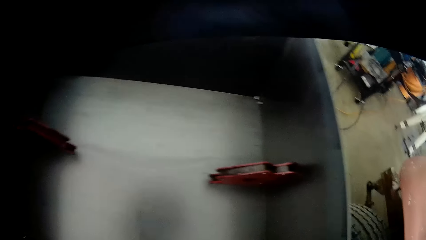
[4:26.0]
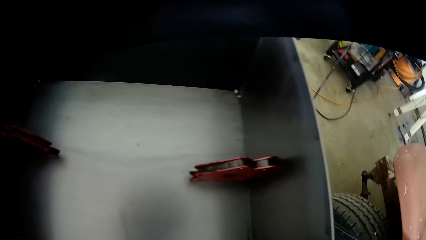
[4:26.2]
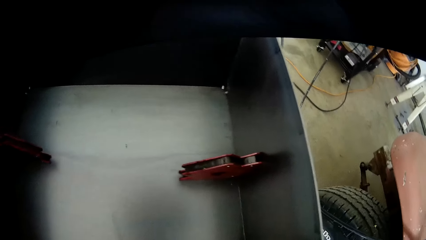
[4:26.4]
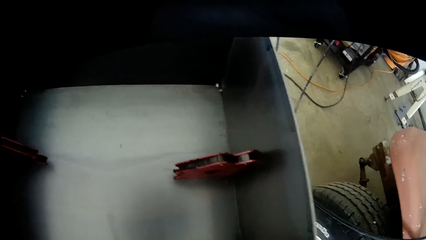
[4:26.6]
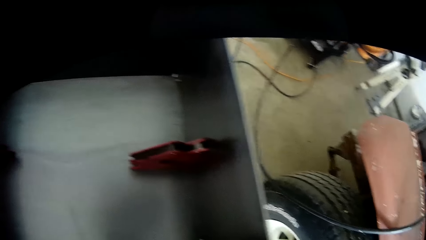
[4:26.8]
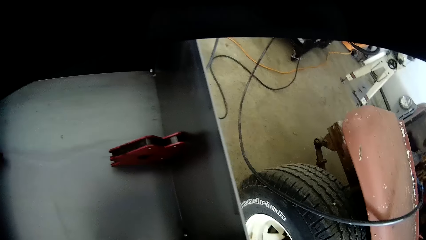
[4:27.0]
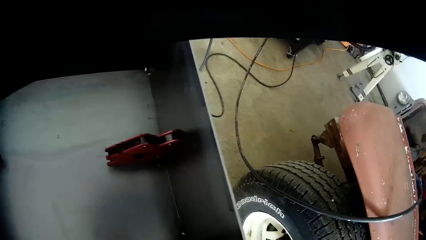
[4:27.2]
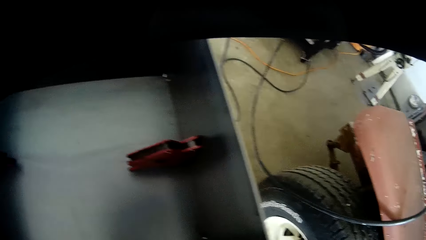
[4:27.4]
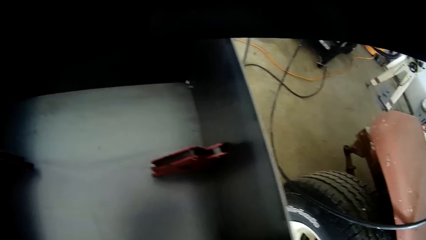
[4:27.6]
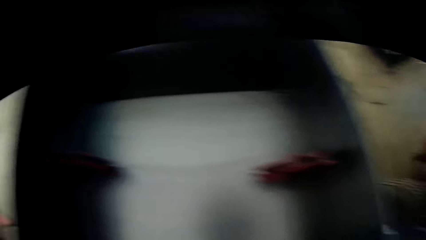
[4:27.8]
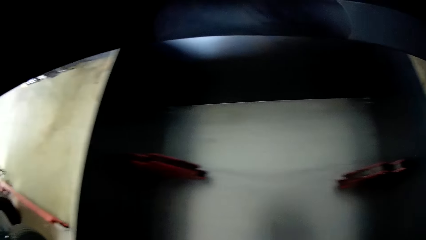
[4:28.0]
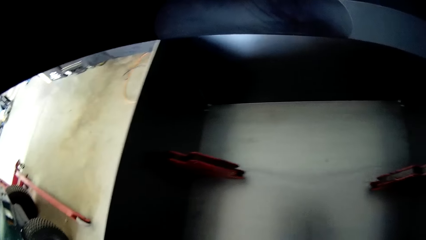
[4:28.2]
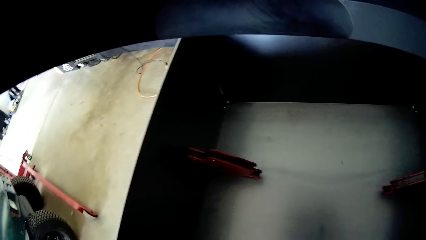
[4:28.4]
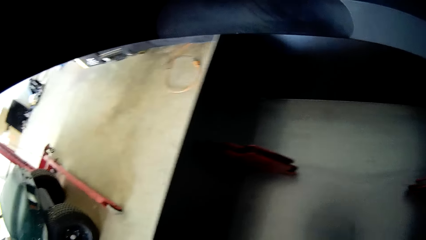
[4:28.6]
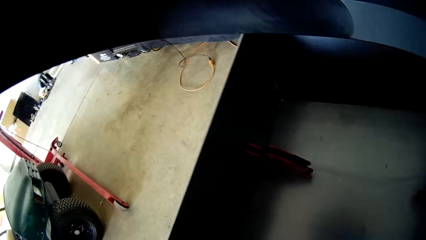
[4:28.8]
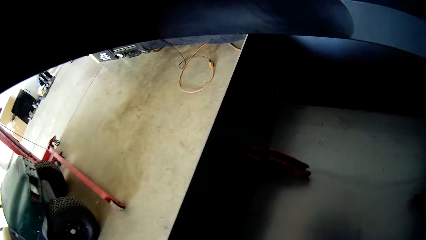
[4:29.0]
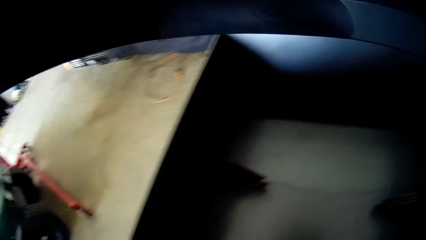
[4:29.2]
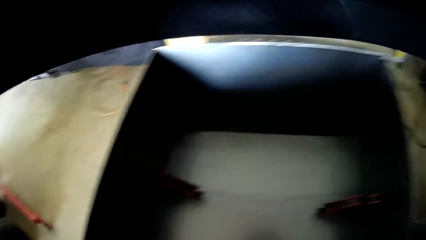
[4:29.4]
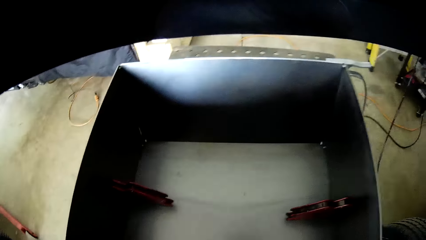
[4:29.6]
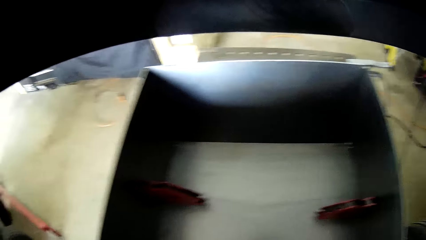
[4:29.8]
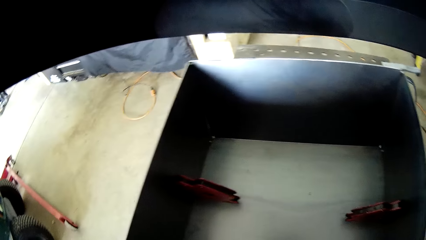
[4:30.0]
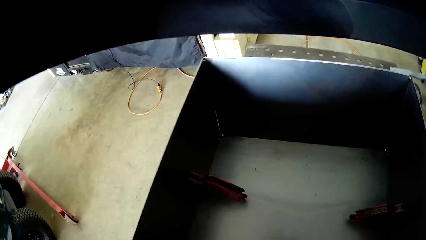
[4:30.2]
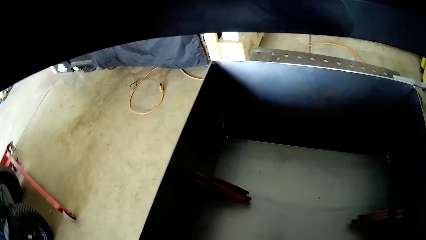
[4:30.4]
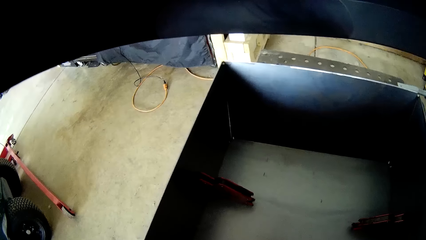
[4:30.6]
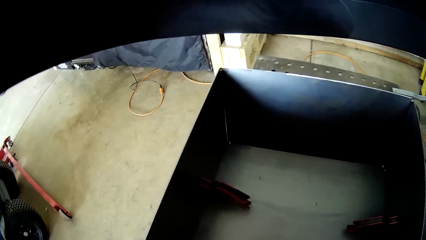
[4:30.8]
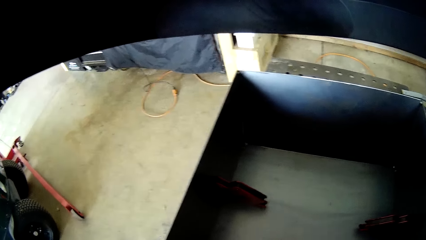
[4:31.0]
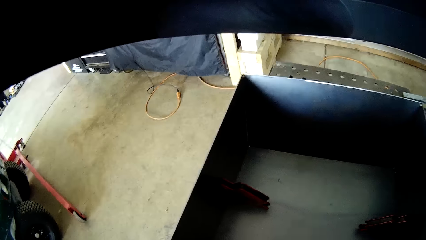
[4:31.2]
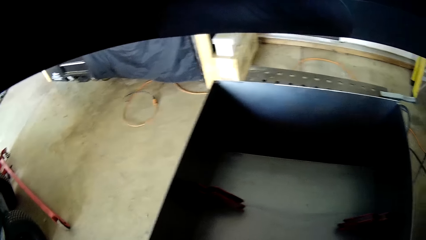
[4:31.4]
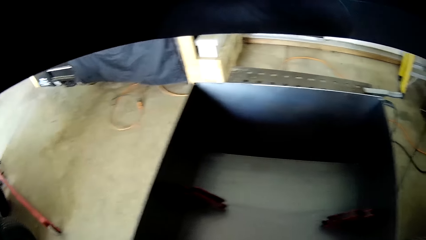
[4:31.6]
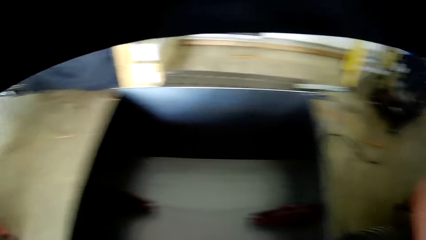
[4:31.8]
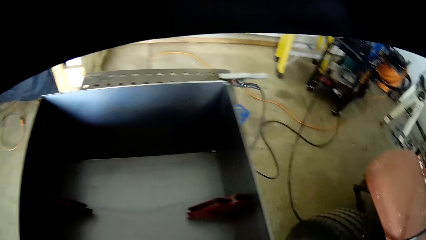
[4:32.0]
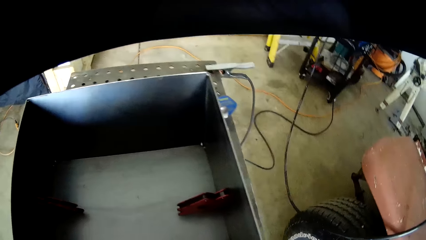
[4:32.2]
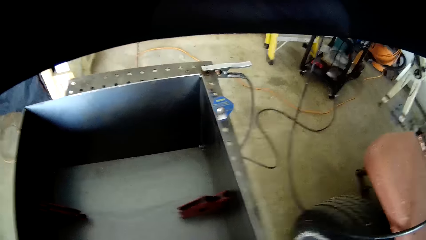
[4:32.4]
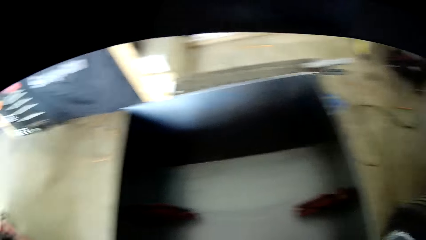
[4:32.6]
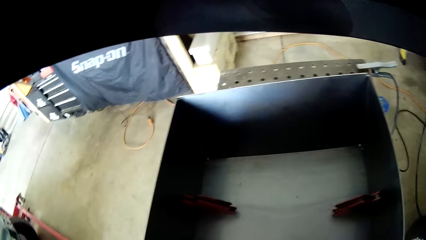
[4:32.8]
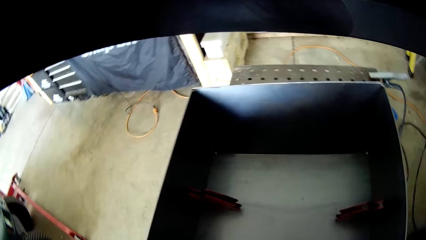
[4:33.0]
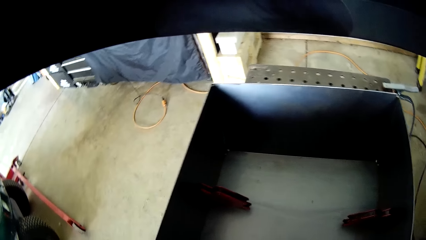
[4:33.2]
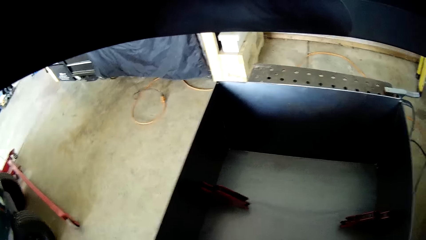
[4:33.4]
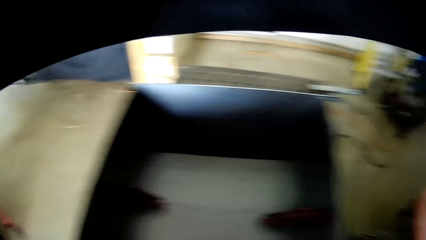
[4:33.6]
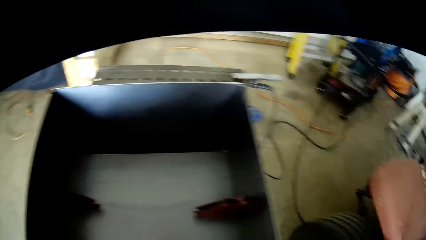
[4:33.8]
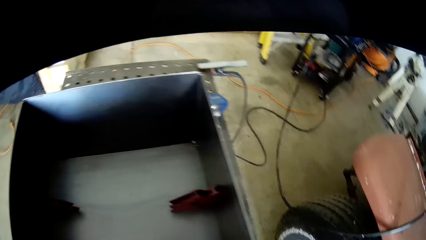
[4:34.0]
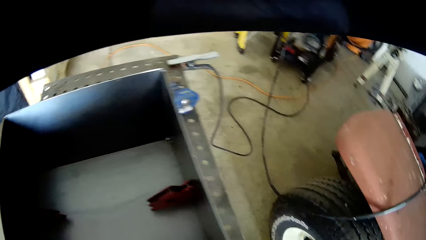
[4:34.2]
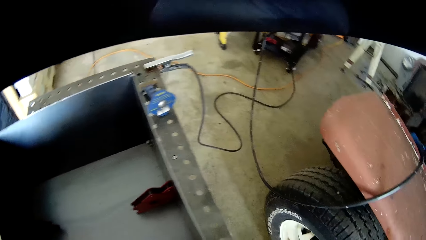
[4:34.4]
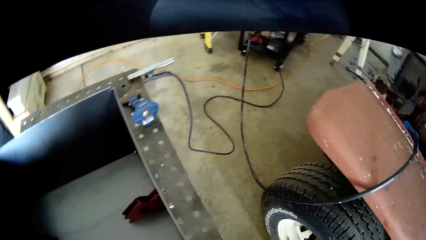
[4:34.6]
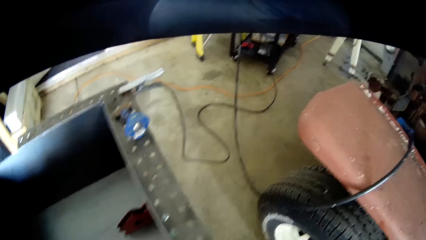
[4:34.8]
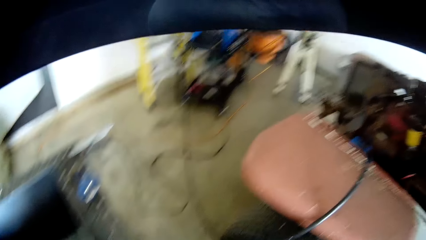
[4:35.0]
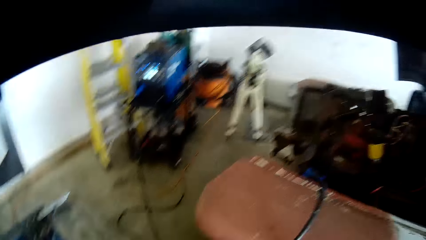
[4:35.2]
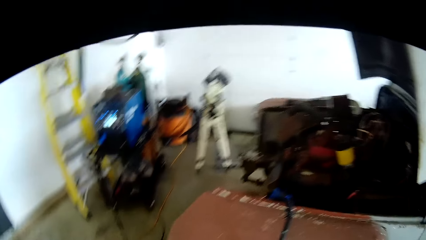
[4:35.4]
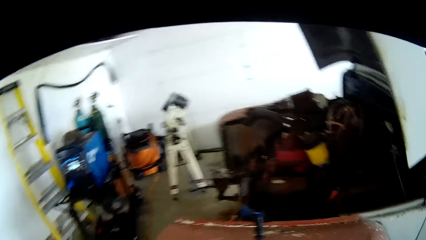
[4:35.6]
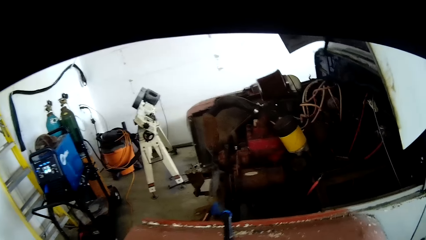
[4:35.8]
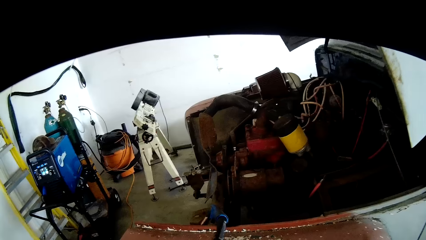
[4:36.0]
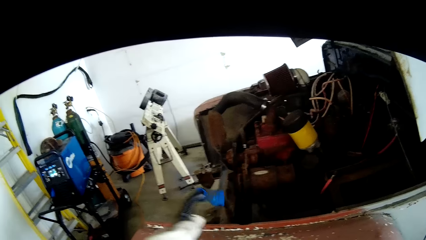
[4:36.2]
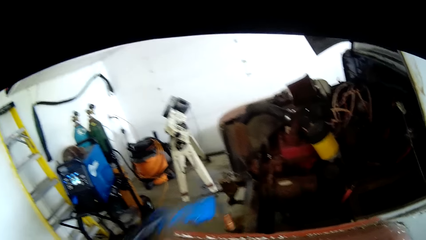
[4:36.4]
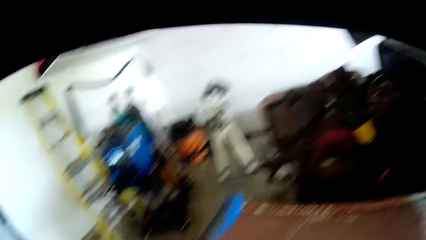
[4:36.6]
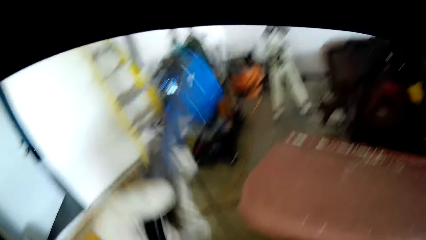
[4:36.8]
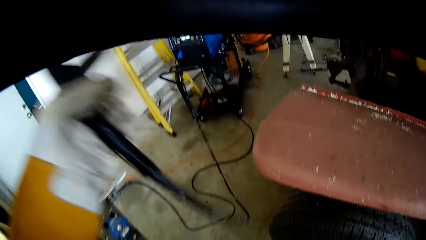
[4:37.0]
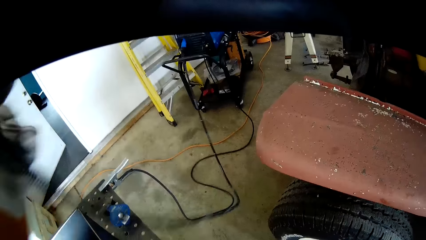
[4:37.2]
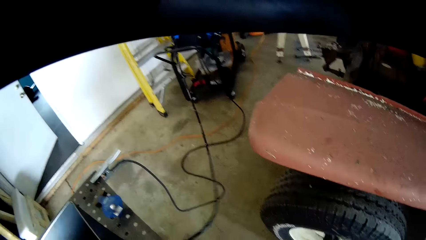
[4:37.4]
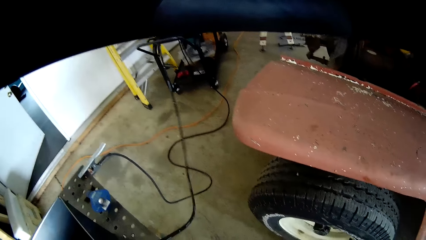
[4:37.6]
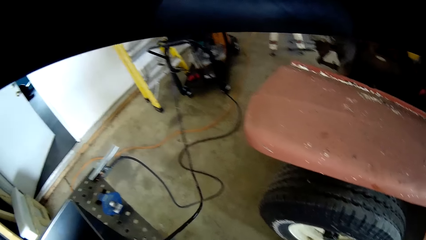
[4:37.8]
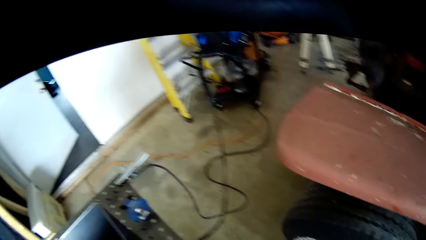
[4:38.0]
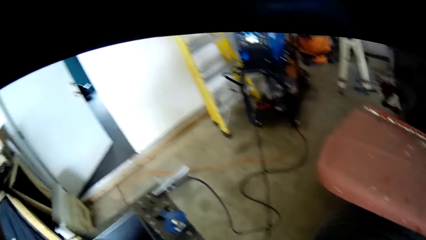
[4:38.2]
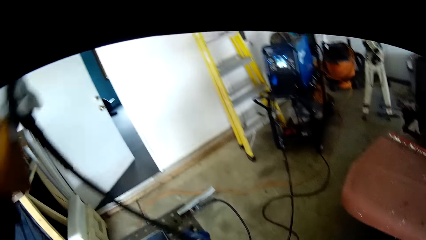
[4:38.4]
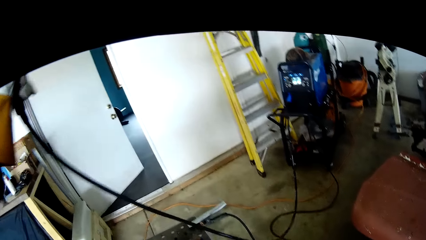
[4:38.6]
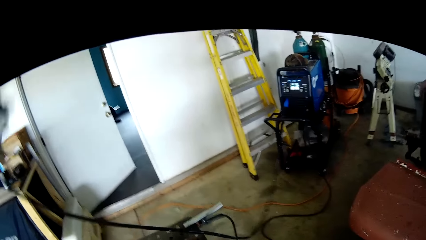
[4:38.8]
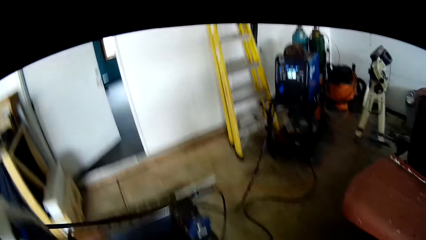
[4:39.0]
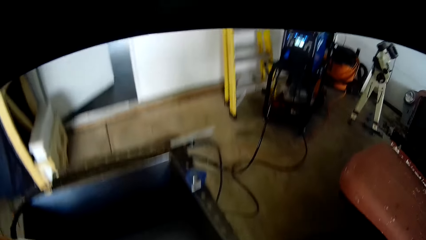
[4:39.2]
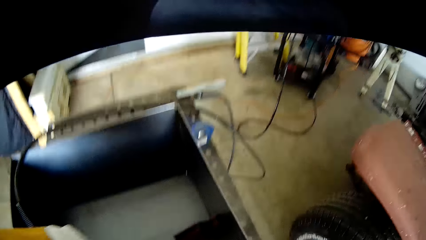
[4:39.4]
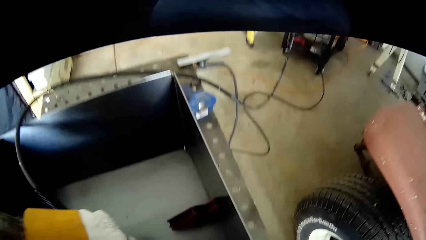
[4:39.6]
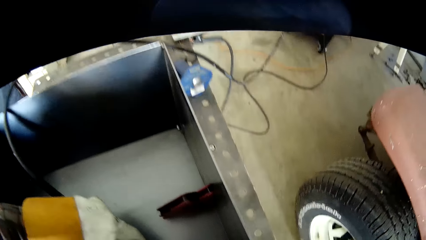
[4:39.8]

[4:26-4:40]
The camera wearer picks up the welding nozzle from a tractor in the workshop with his left hand.

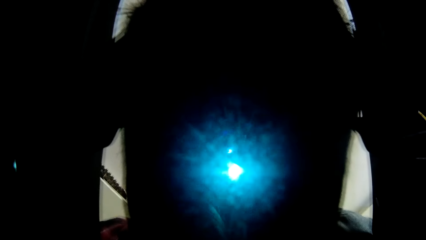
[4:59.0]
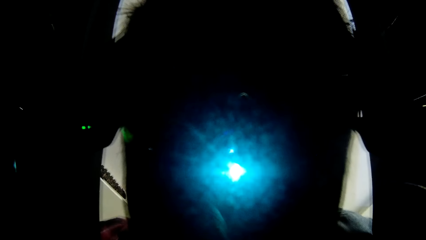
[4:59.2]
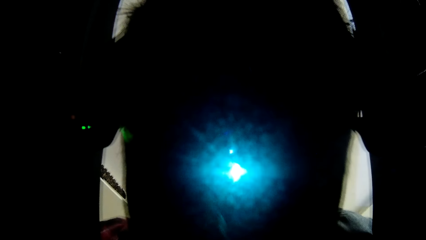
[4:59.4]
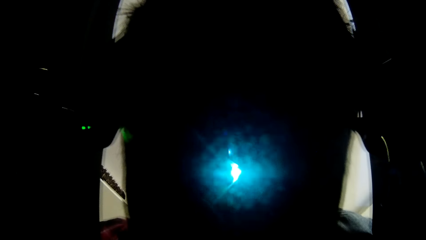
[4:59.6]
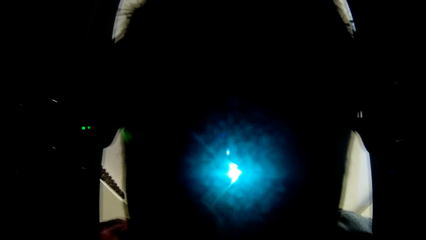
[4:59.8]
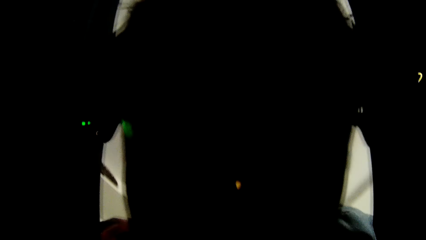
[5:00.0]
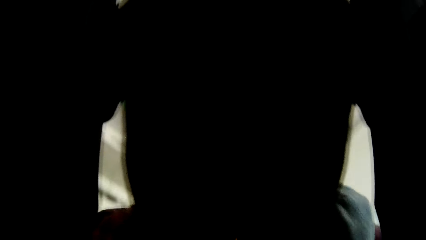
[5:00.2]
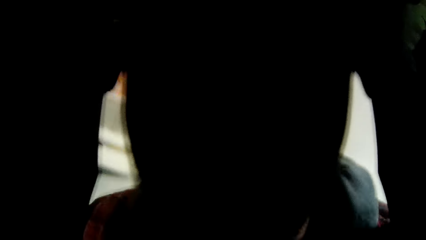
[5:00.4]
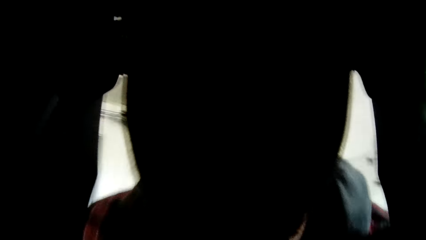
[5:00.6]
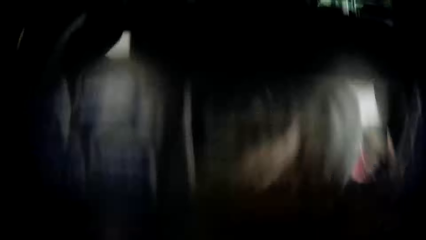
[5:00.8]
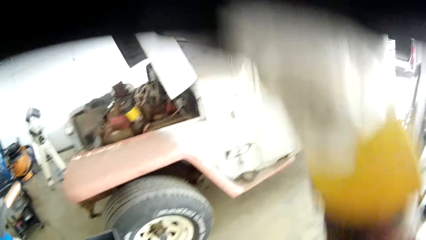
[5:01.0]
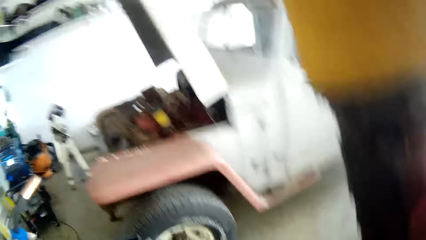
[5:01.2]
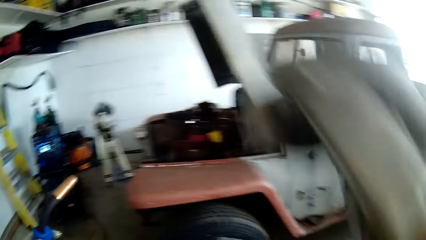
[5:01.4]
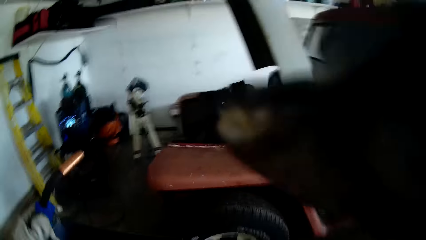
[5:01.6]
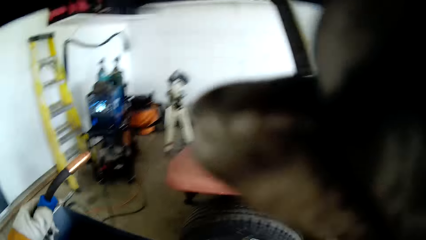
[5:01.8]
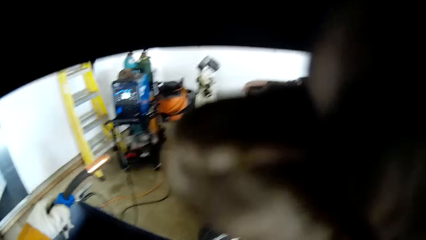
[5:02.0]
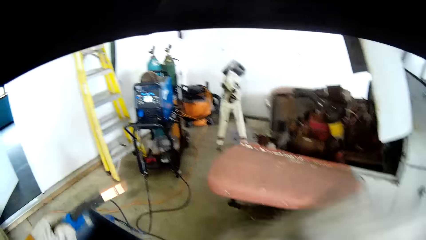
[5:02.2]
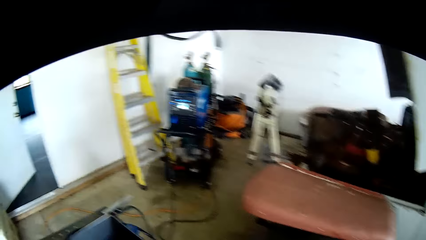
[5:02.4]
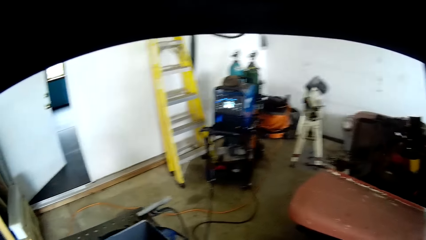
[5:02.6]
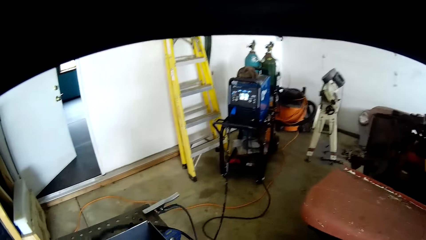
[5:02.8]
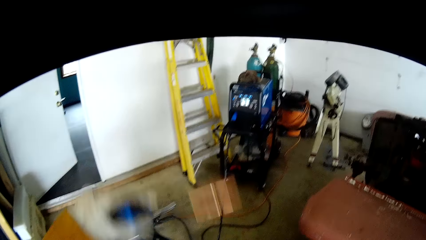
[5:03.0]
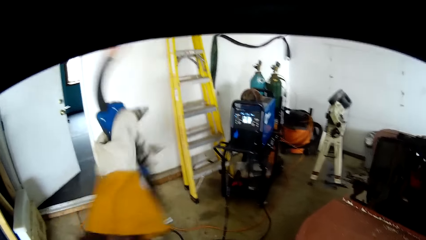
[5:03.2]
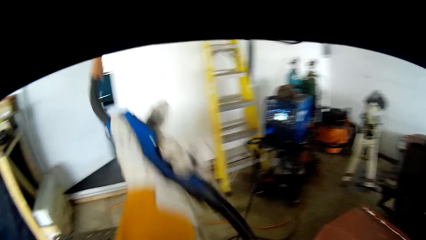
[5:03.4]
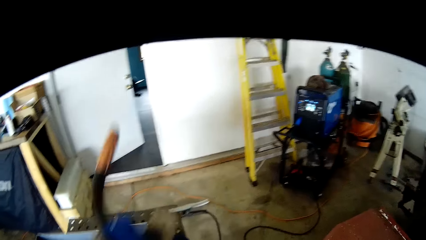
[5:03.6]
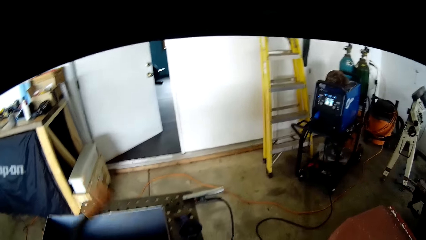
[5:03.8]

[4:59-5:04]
The camera wearer opens the helmet with his right hand.
